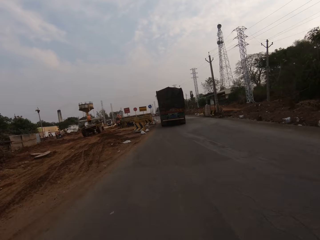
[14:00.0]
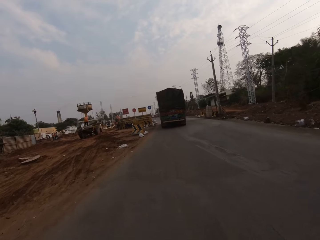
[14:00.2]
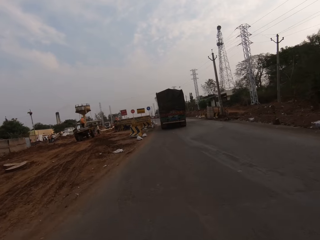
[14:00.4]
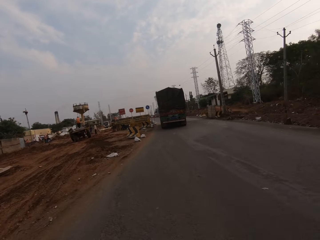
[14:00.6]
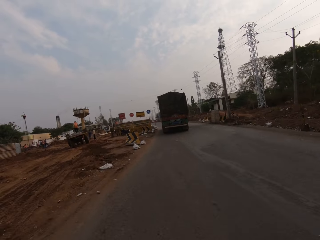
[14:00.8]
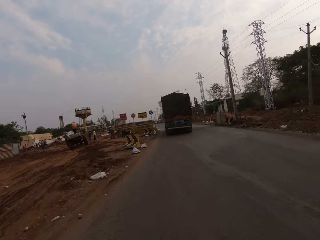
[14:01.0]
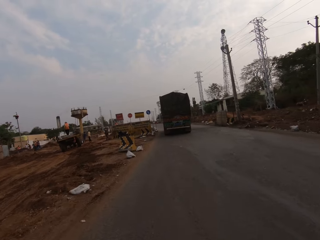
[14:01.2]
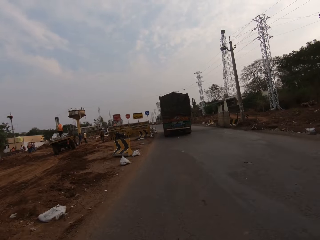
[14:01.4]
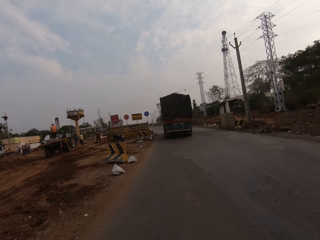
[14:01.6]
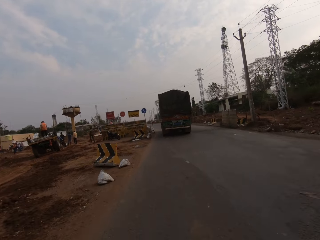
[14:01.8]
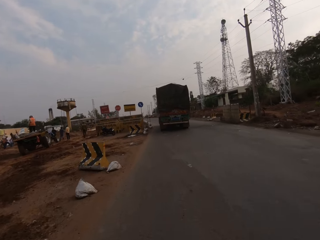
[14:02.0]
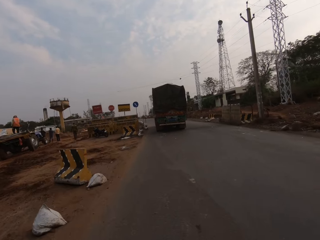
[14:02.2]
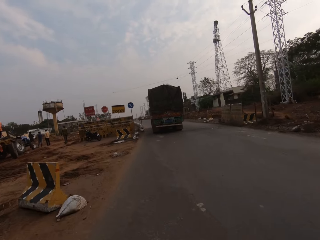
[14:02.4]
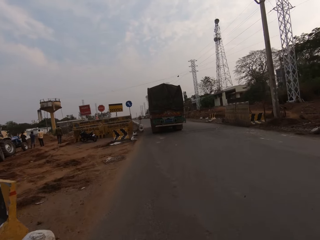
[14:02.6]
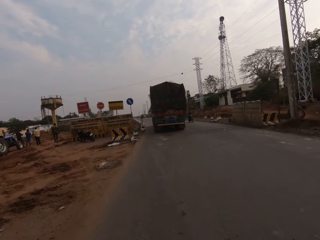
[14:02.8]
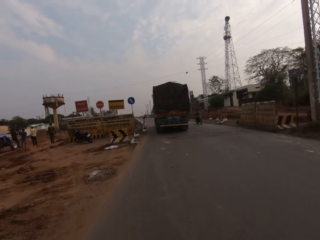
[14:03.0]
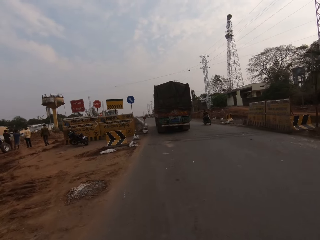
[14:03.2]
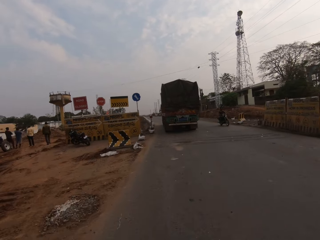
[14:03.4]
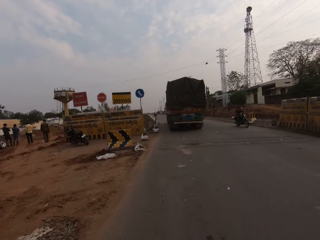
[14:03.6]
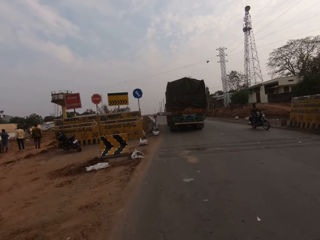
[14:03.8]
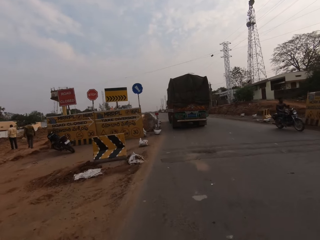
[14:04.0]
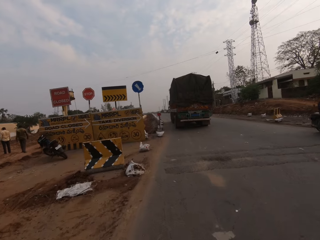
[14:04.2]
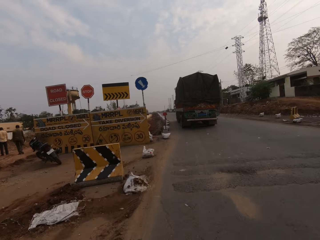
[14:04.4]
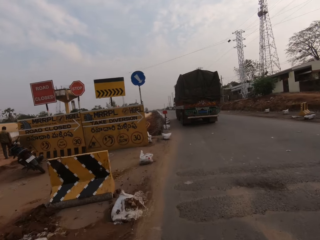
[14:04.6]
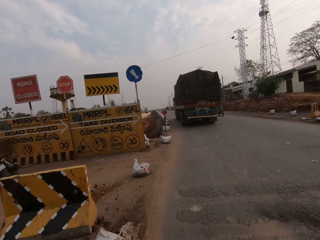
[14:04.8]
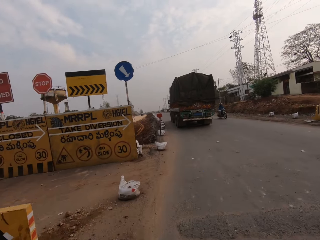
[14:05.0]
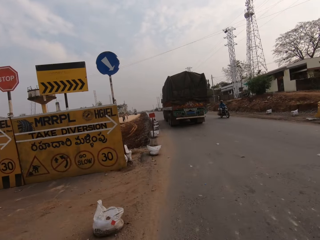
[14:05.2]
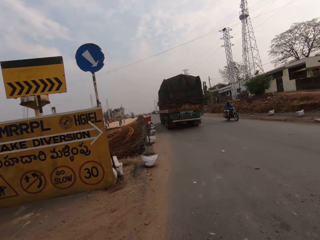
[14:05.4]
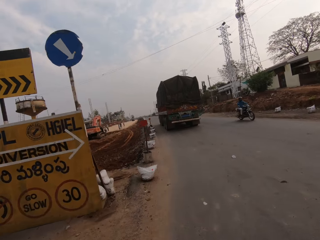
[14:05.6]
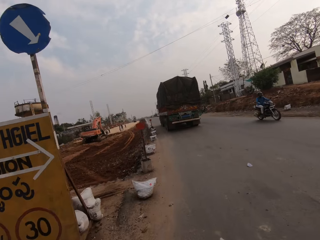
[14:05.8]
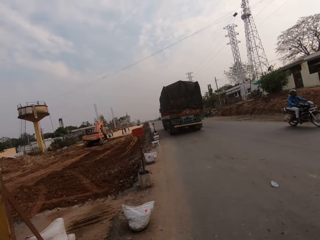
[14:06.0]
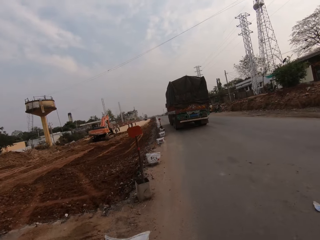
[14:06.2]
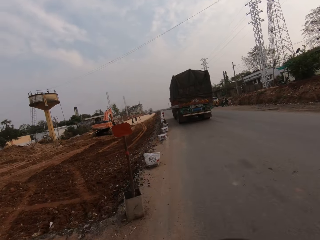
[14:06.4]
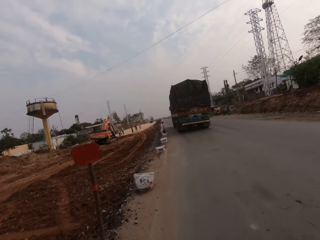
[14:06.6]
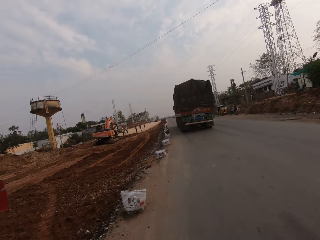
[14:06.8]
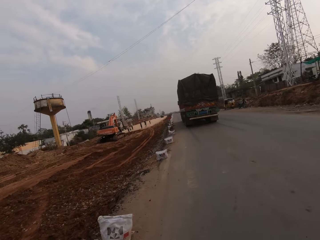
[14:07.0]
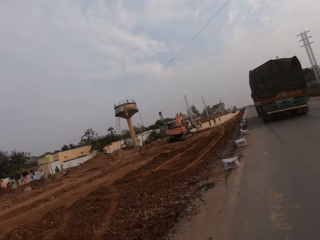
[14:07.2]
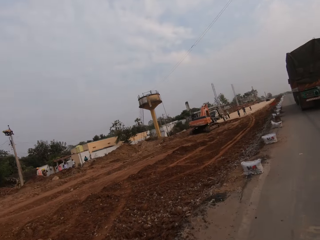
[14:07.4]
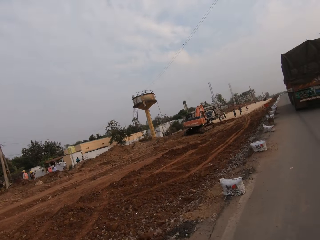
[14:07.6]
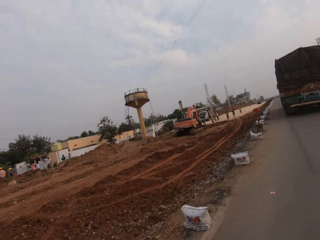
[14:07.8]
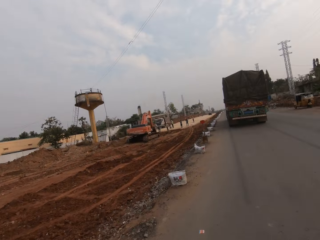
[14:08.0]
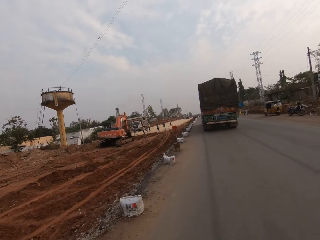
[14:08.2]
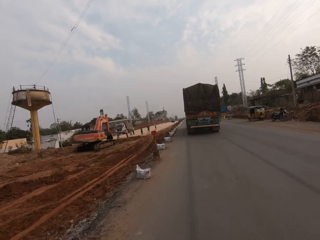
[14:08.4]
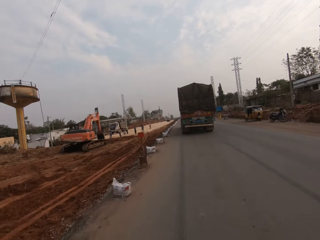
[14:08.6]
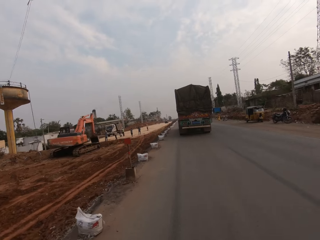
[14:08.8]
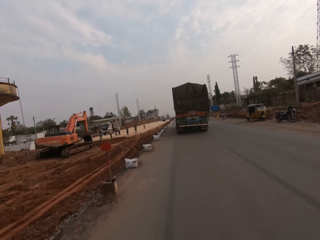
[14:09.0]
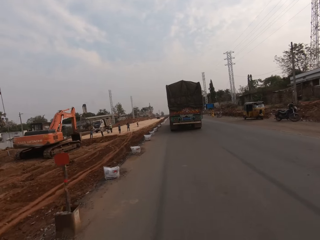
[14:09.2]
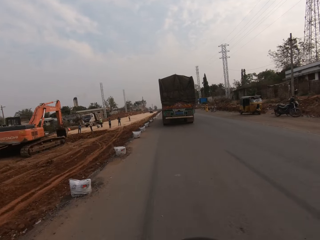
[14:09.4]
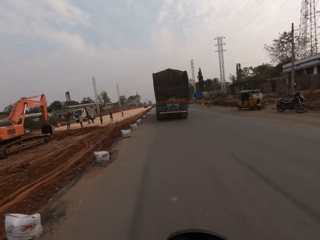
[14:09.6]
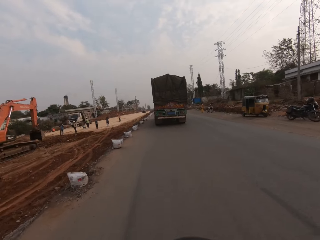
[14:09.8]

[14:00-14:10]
The camera wearer rides past a group of men. They ride past a motorcycle. They ride past a motorcycle again.

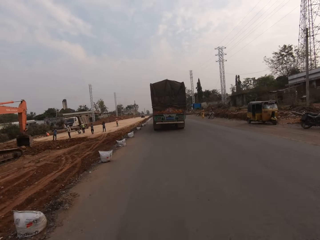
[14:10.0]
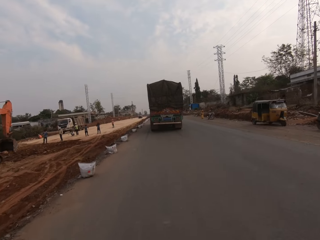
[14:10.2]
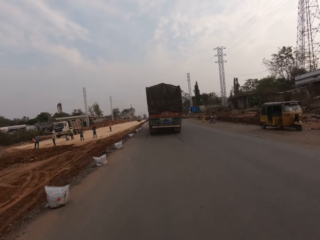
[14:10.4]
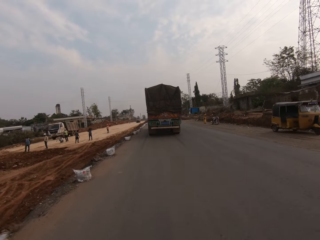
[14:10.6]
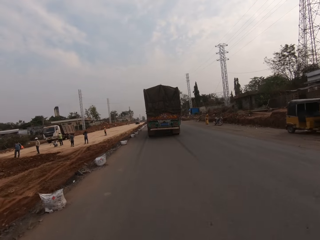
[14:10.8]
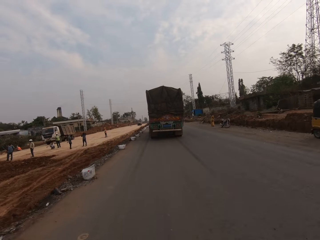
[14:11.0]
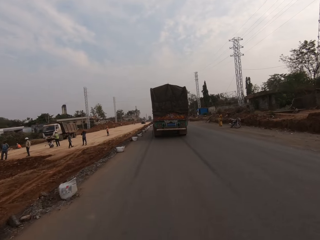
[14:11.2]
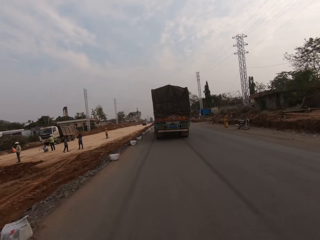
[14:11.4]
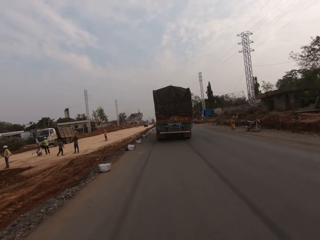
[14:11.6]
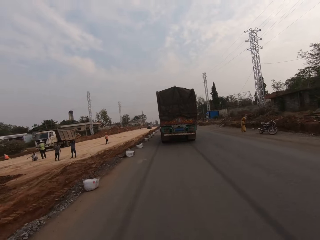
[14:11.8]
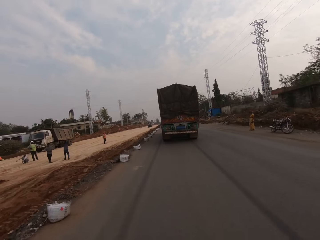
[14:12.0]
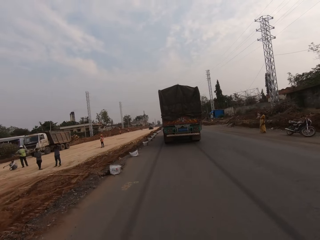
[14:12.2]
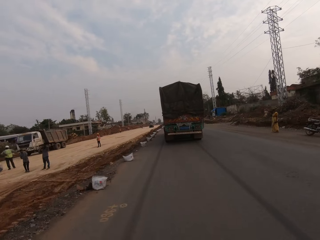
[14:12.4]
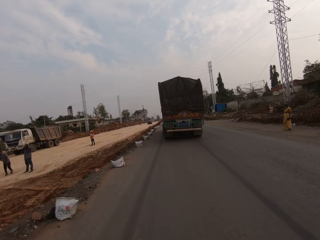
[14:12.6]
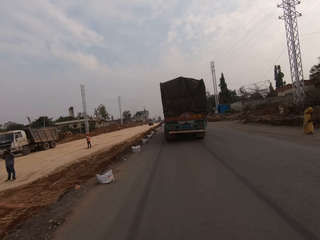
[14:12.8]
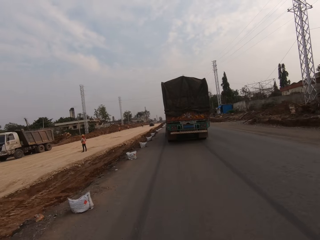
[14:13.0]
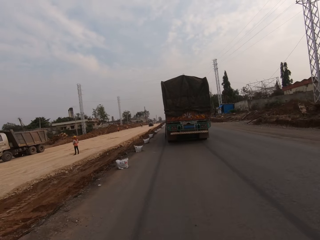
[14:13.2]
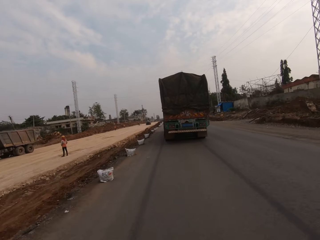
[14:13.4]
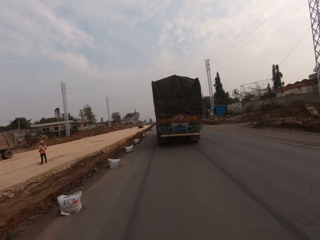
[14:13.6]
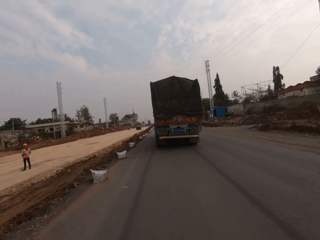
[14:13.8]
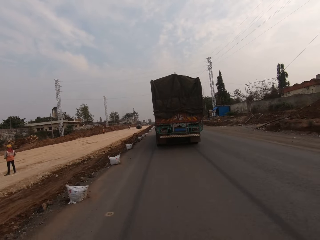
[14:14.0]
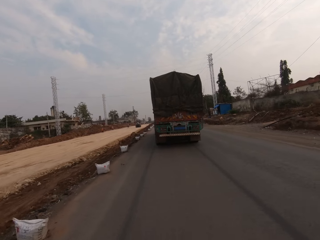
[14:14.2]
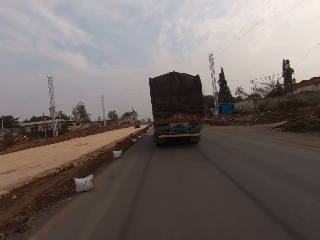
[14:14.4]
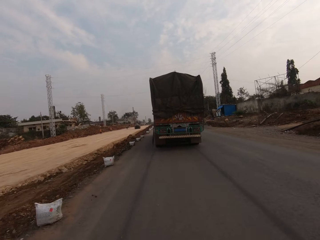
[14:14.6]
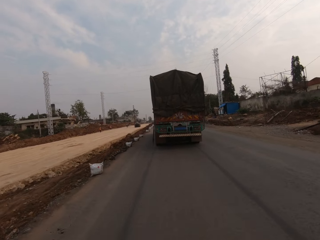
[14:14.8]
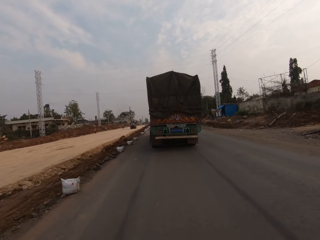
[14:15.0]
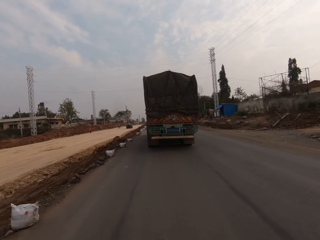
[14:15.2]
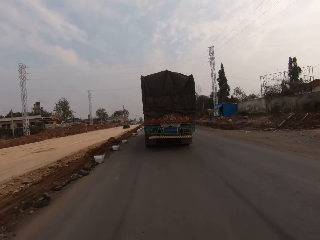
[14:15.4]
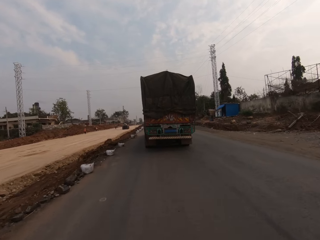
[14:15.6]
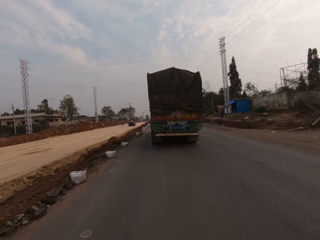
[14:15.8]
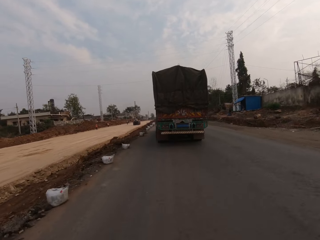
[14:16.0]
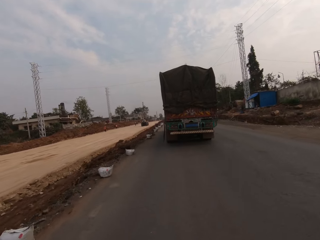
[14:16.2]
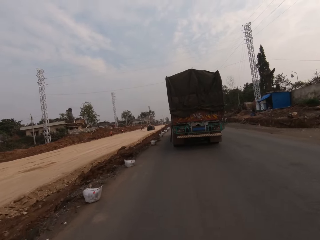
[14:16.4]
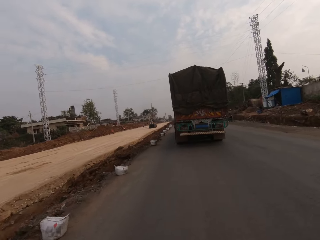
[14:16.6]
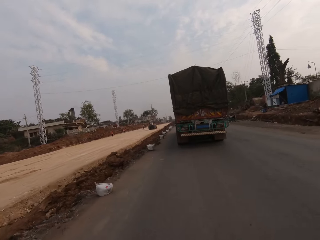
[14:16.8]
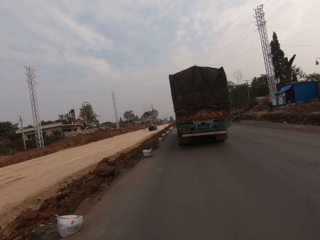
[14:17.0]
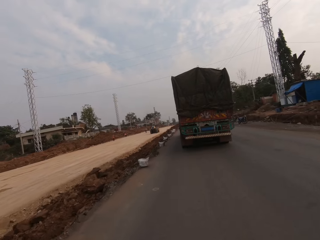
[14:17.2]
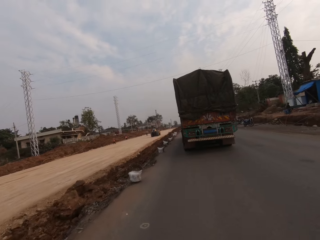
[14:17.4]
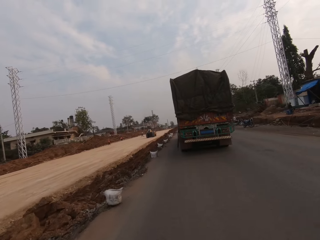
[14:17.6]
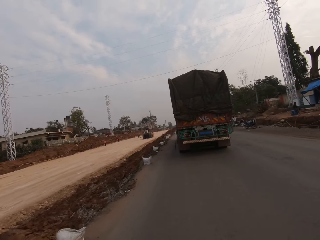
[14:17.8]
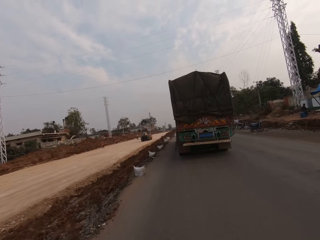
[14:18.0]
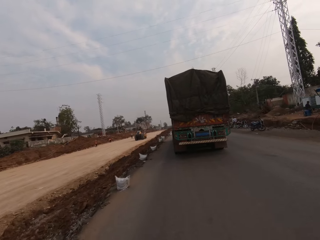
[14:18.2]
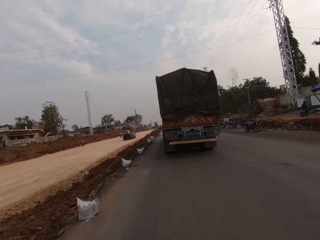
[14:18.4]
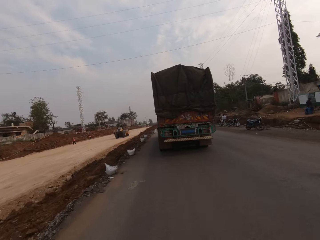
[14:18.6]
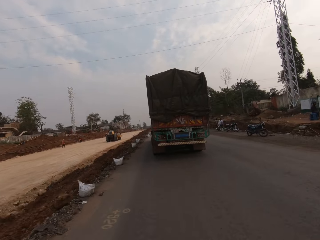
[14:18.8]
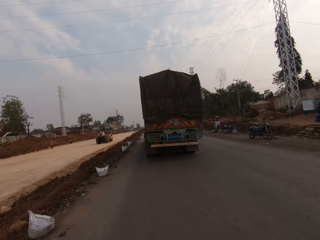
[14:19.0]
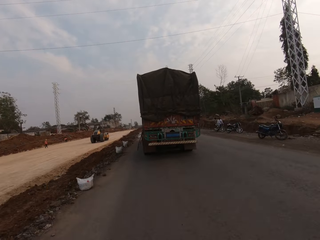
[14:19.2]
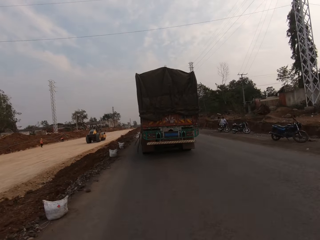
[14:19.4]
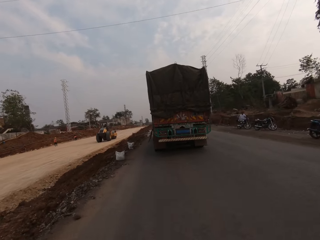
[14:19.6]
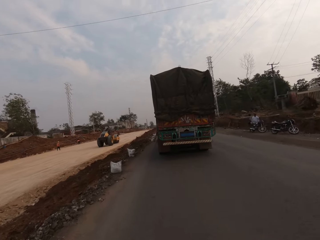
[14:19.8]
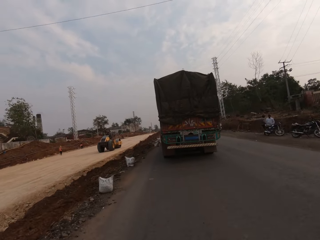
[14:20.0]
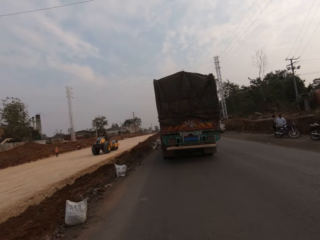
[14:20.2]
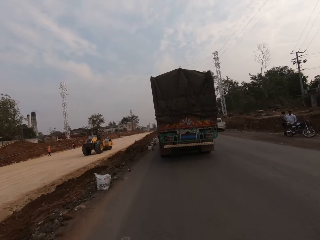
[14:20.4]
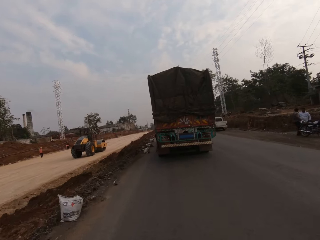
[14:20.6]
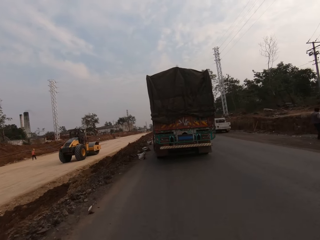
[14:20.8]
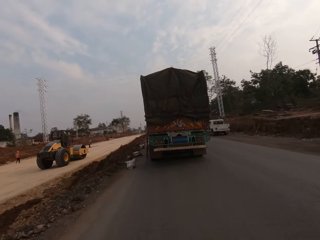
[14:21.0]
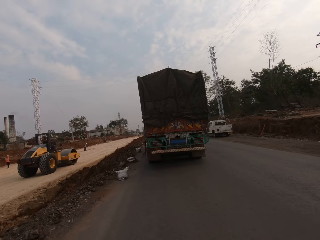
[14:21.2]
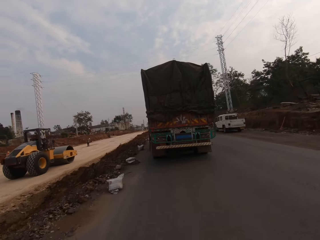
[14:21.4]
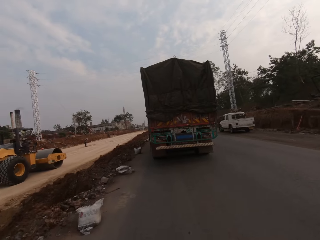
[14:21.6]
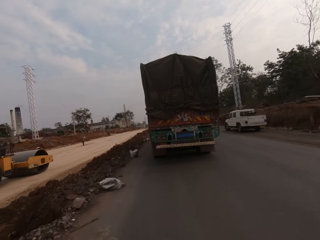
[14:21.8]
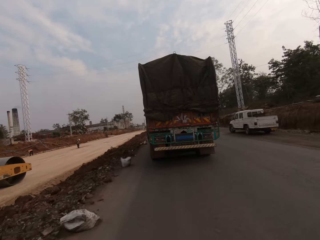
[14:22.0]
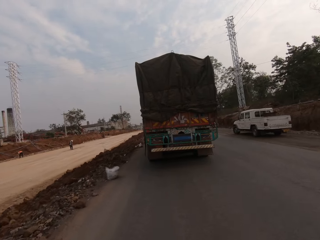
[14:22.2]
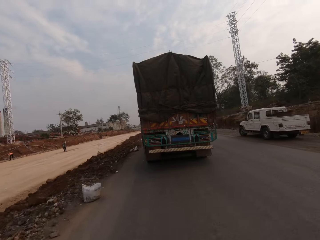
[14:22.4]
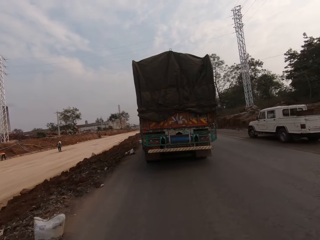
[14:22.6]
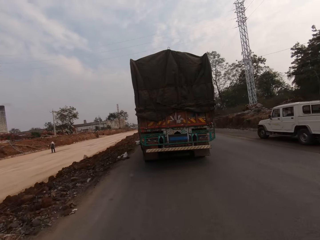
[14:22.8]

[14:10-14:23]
The camera wearer rides past a group of men. They ride past a woman. They ride past a group of men.
